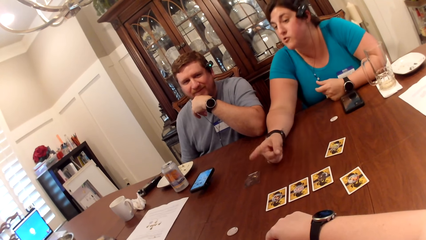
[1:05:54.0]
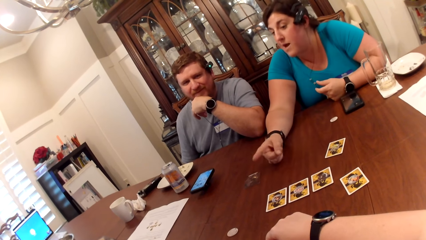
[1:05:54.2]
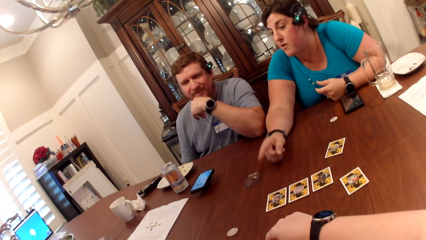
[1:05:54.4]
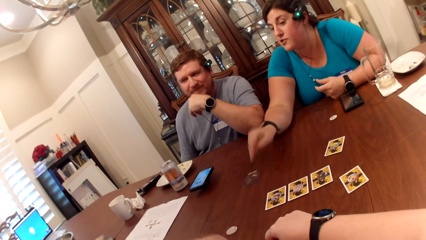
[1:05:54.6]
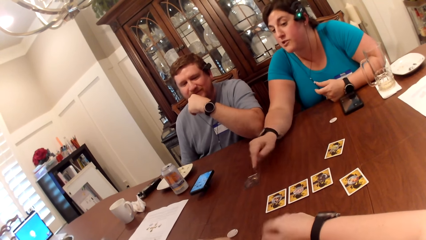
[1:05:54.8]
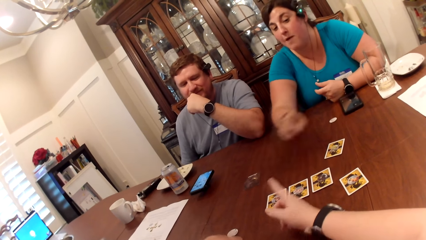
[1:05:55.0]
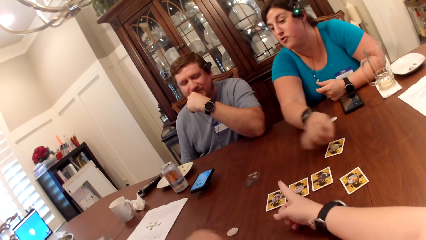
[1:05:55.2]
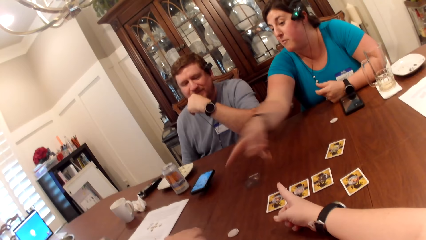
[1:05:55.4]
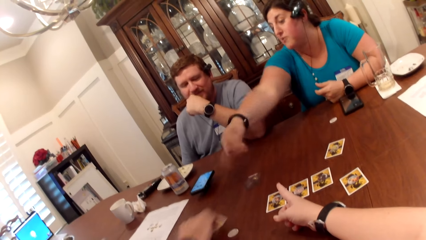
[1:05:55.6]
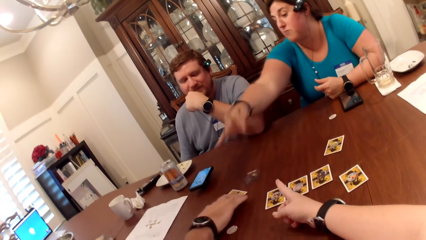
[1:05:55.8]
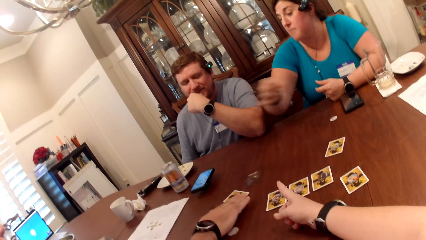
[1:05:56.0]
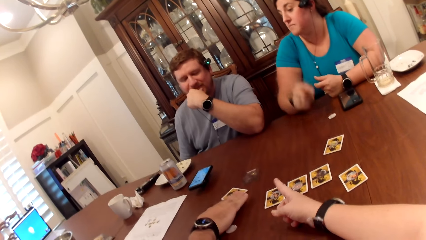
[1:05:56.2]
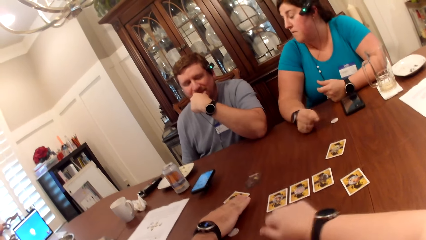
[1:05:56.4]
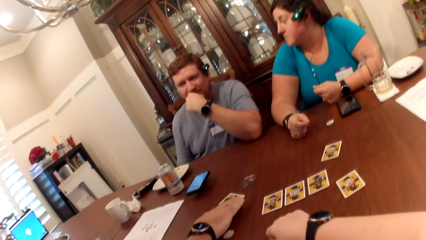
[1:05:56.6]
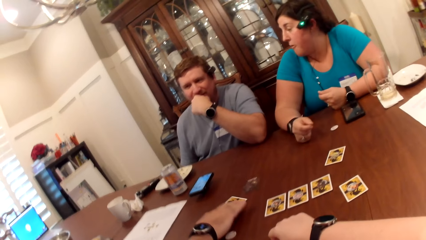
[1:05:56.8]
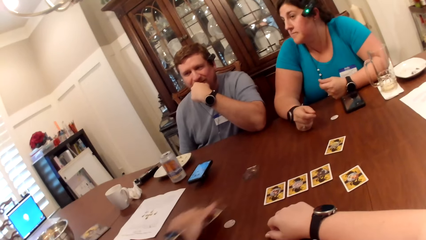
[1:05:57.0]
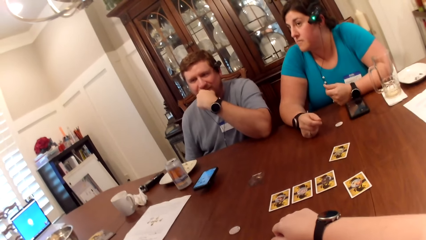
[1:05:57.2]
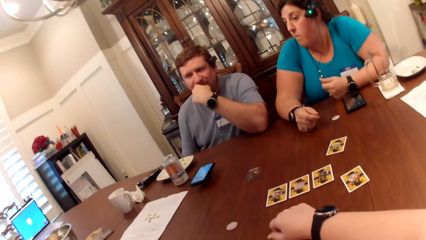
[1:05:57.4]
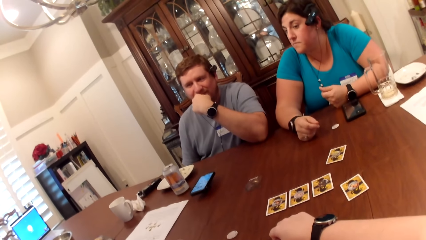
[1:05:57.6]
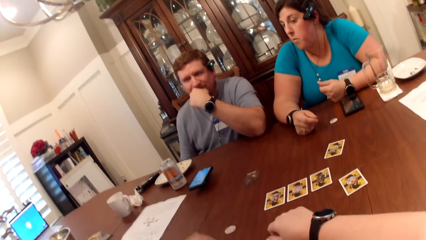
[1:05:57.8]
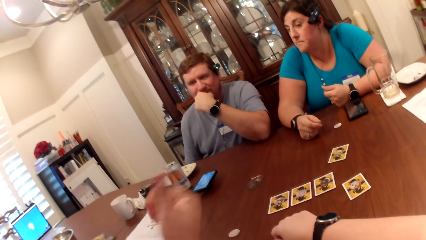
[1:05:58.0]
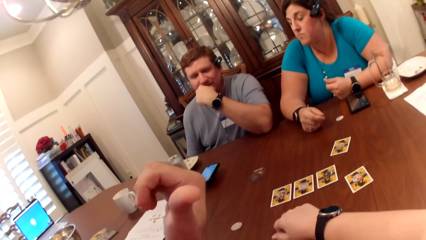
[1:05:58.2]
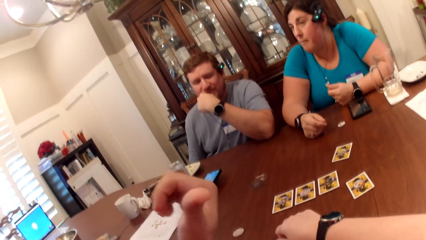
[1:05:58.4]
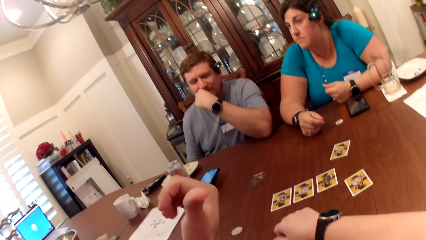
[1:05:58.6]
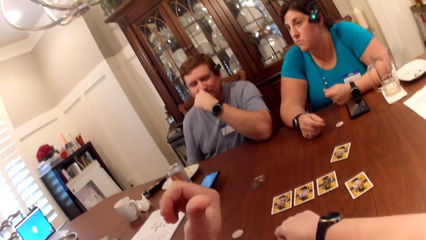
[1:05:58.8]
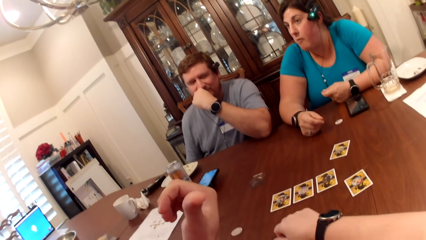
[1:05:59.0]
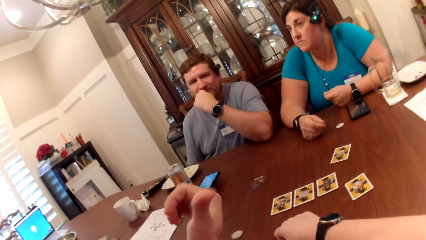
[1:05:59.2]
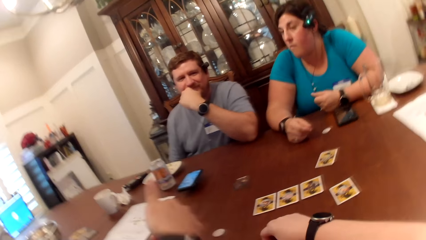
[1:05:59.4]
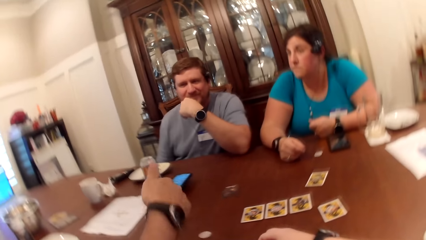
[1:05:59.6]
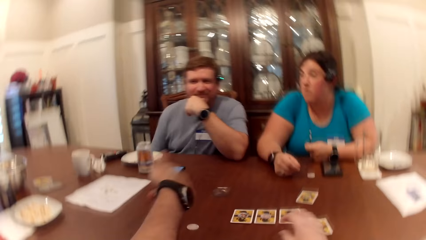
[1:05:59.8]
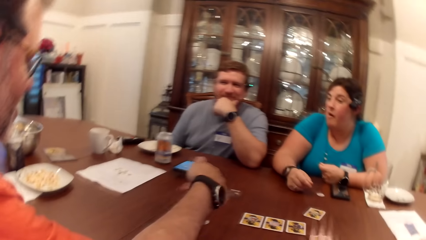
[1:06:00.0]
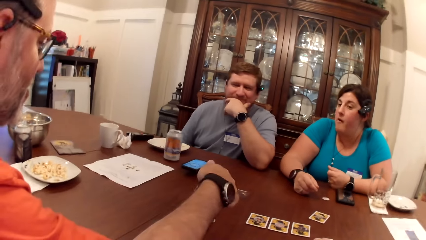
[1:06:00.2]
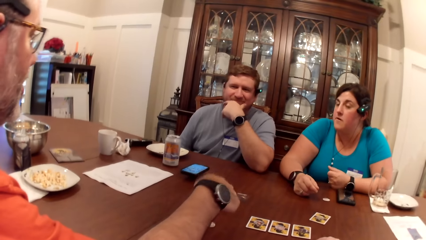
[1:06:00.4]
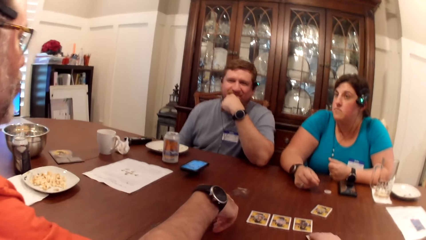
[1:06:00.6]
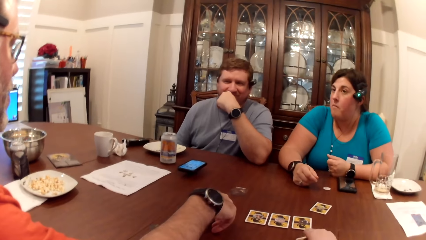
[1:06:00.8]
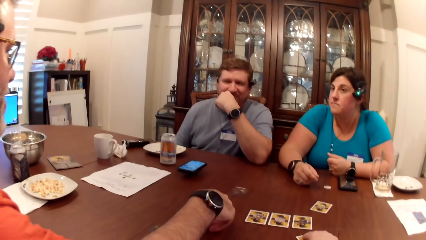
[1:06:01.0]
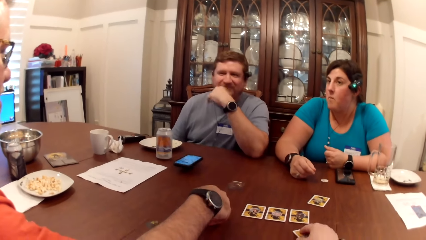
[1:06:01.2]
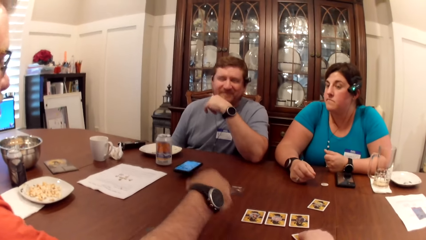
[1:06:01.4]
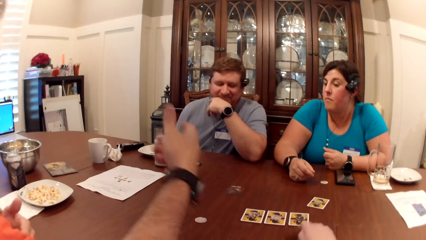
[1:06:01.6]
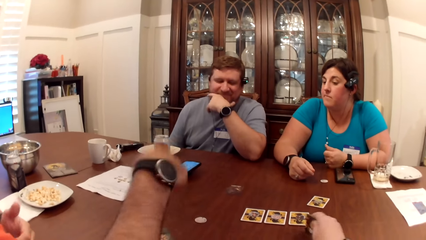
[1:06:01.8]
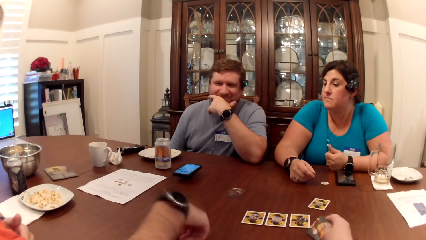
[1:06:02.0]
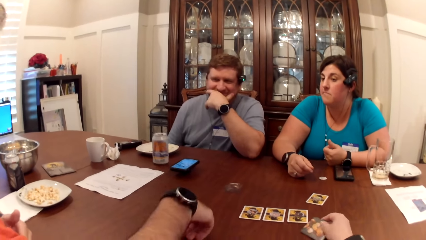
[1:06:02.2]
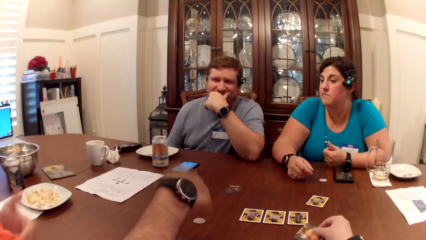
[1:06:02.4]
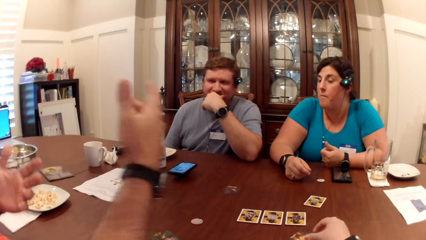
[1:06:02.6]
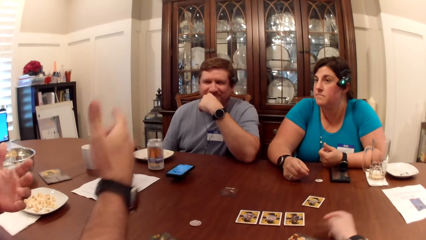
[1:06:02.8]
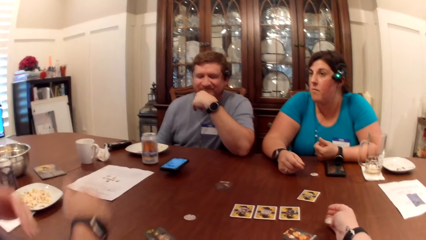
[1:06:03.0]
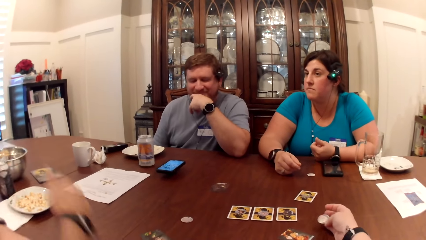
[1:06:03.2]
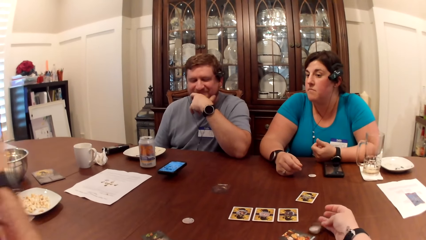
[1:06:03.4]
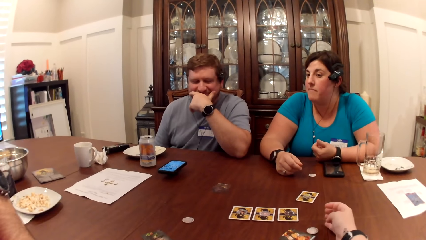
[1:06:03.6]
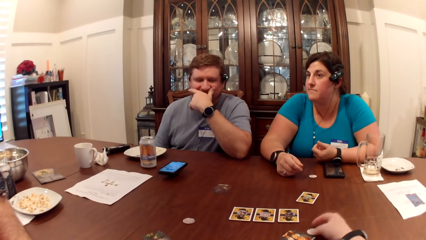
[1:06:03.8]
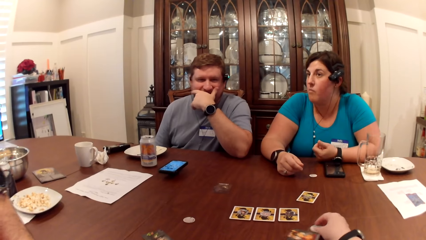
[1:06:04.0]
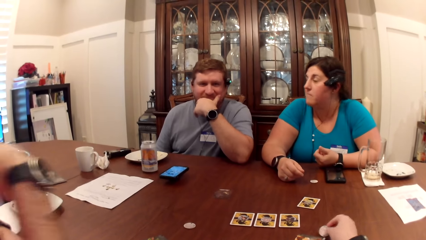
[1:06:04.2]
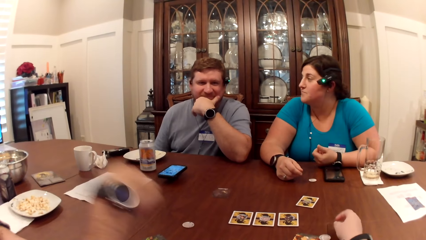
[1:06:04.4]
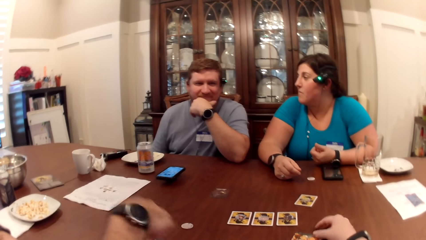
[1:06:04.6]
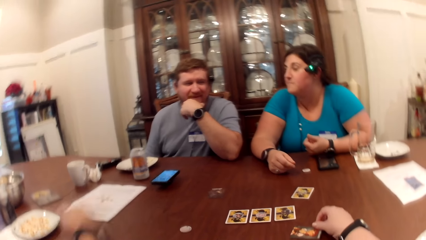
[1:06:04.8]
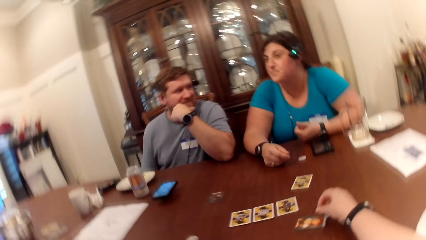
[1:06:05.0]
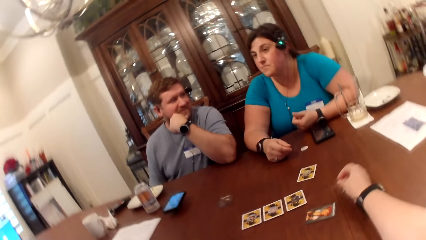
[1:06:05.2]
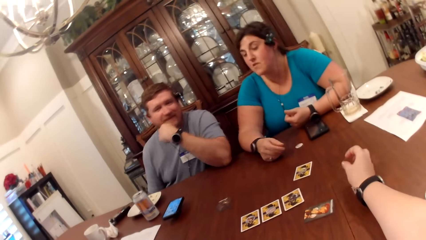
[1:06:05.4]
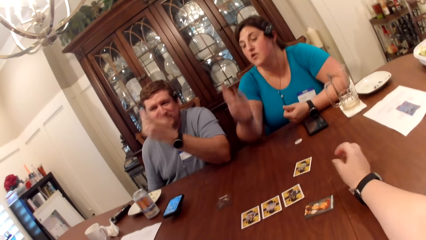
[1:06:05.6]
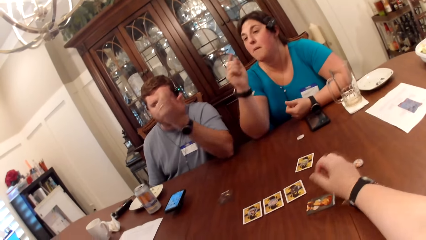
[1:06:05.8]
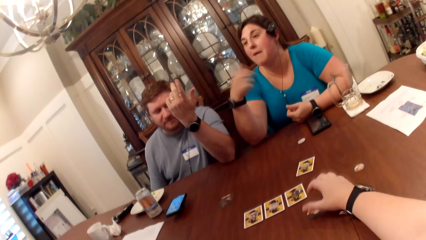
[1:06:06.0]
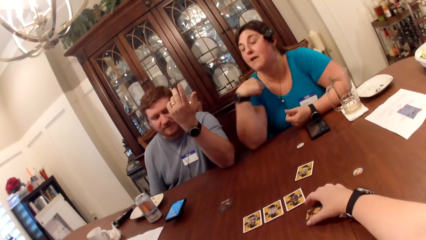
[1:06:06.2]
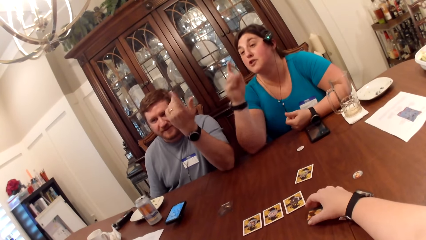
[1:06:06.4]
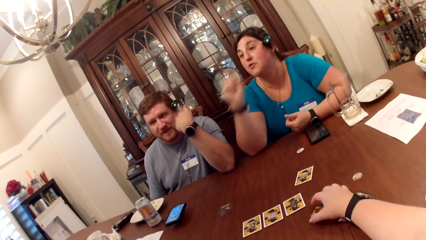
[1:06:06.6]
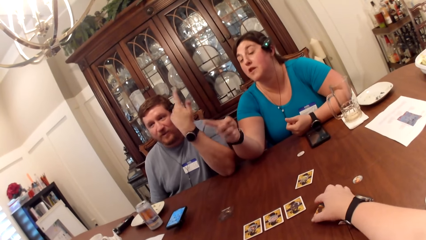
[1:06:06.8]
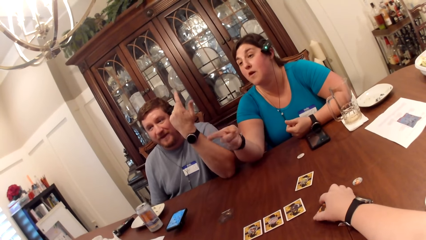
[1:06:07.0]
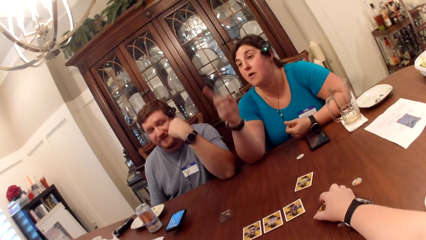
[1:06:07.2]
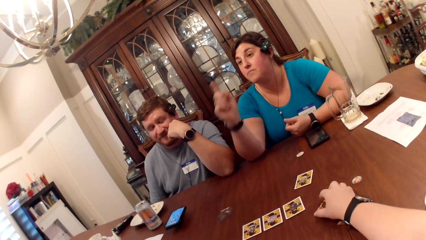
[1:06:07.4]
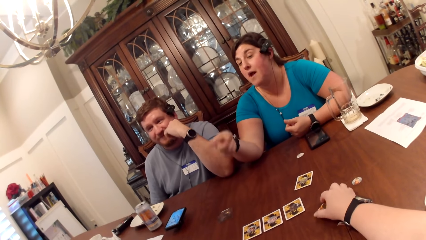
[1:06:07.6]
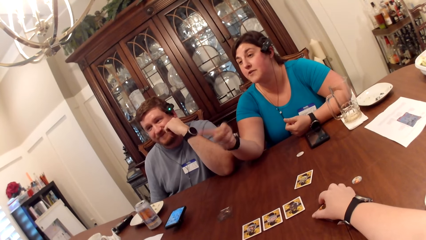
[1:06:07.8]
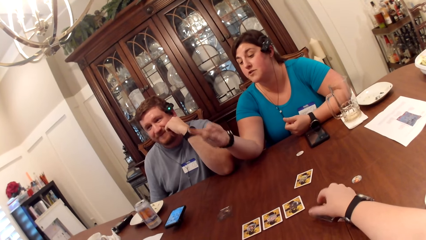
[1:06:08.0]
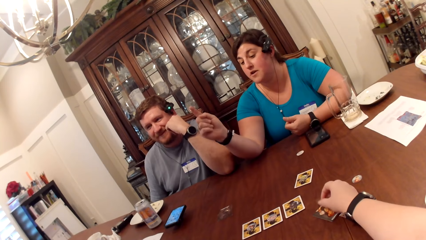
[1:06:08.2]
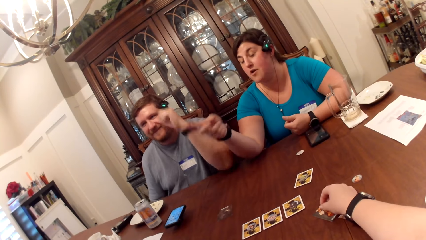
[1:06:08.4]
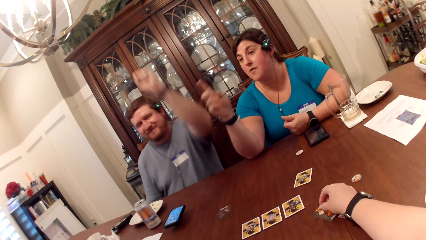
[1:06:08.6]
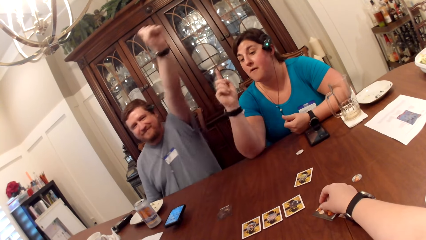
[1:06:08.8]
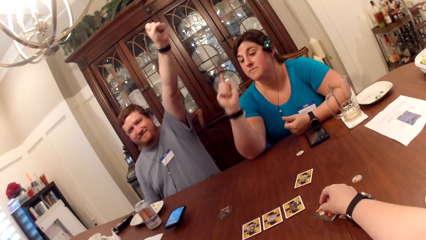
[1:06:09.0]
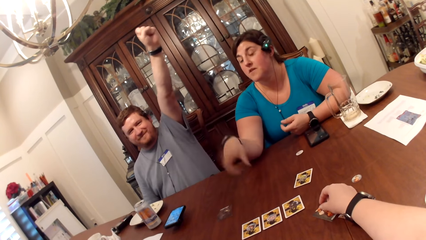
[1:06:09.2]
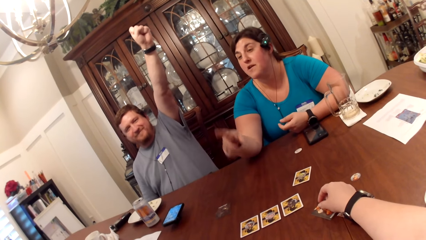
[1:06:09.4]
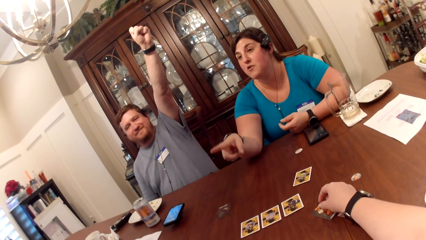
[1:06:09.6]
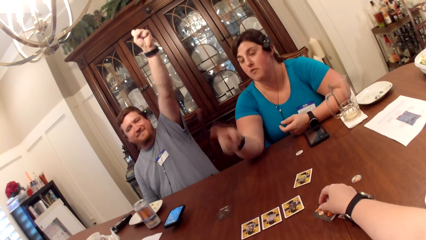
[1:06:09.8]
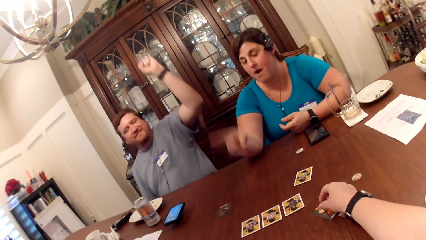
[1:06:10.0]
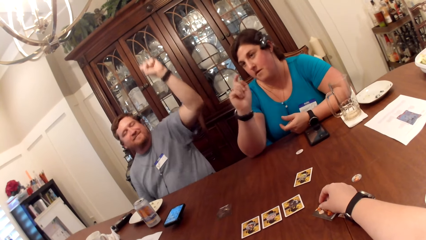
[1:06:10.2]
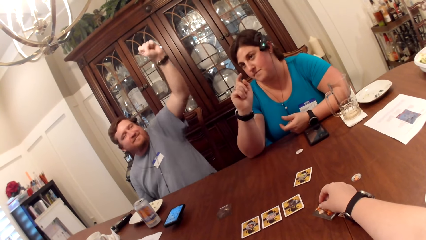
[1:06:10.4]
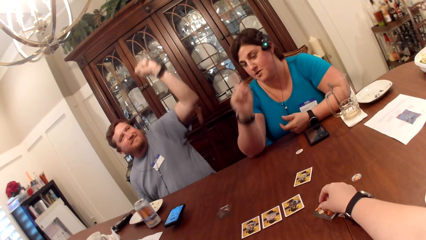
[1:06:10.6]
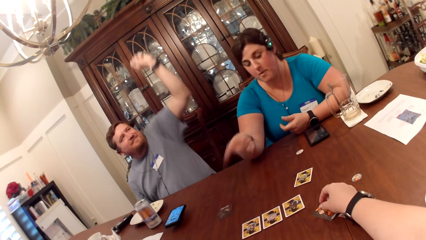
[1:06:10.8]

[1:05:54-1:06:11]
The man places the card in his right hand on the table. The camera wearer turns a card on the table upside down with her right hand. She holds a chip in her right hand. She moves the chip in her right hand on the table. She plays cards. She moves the card on the table with her right hand.
